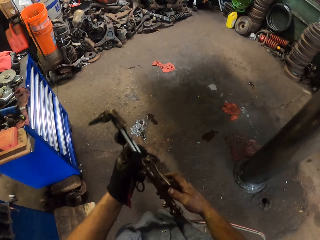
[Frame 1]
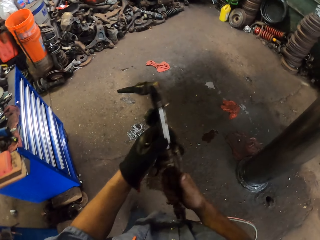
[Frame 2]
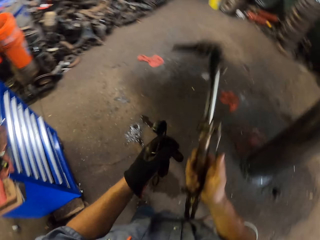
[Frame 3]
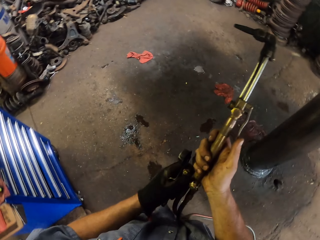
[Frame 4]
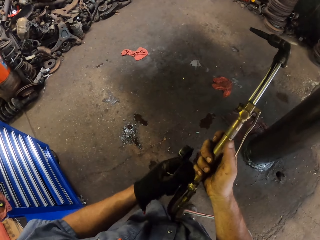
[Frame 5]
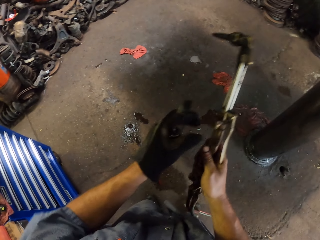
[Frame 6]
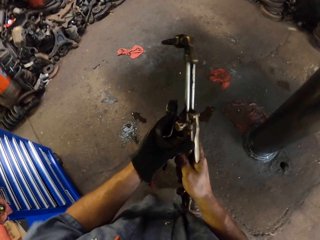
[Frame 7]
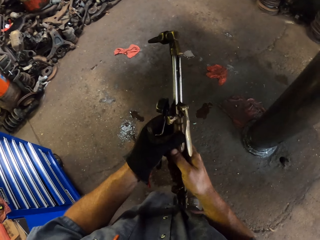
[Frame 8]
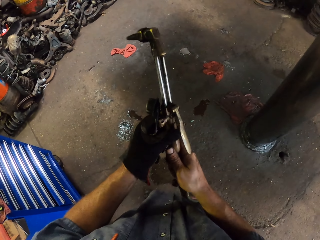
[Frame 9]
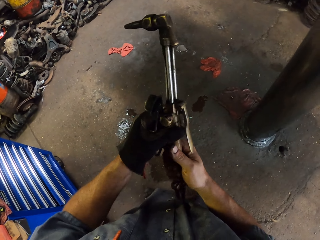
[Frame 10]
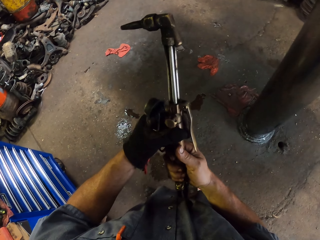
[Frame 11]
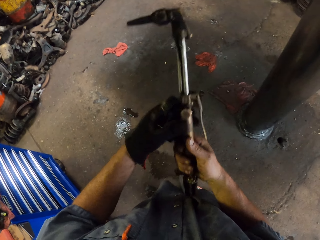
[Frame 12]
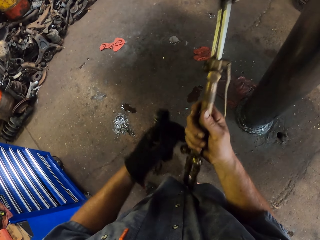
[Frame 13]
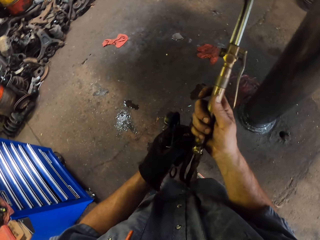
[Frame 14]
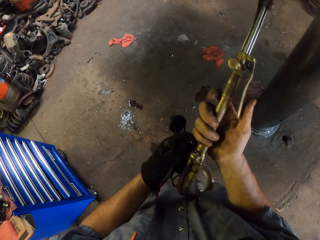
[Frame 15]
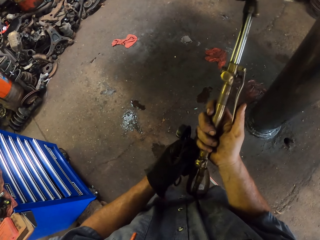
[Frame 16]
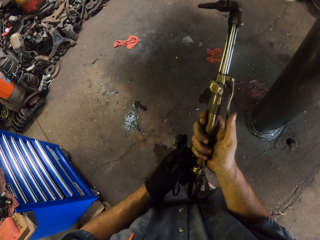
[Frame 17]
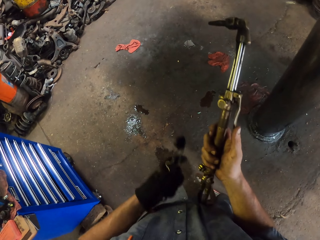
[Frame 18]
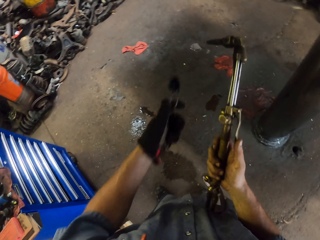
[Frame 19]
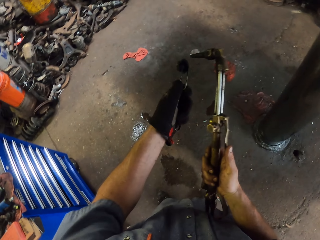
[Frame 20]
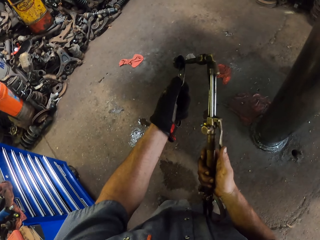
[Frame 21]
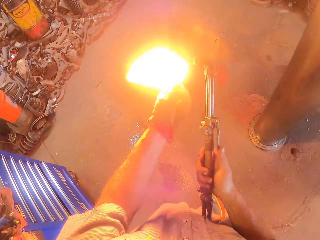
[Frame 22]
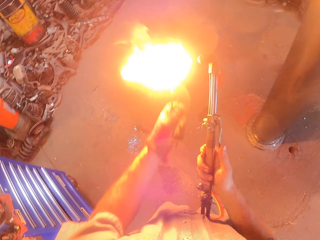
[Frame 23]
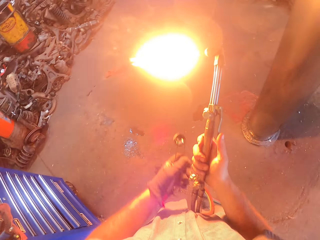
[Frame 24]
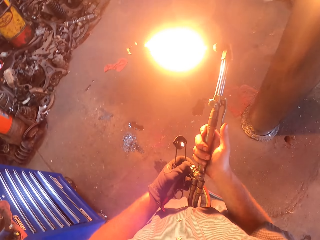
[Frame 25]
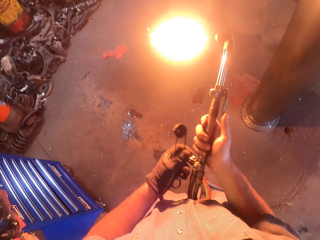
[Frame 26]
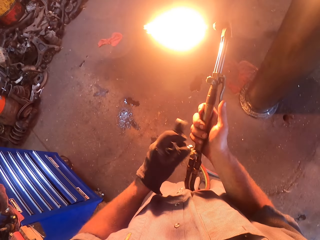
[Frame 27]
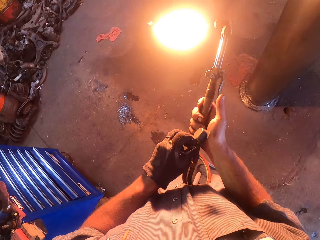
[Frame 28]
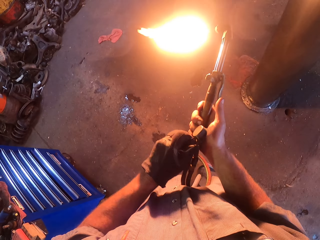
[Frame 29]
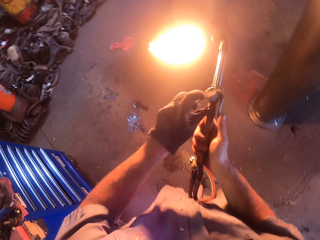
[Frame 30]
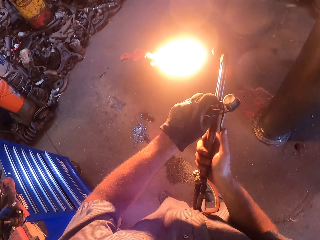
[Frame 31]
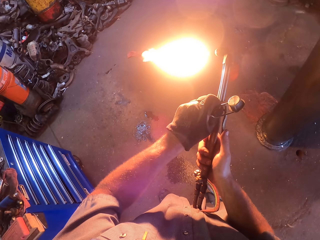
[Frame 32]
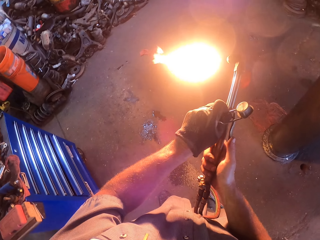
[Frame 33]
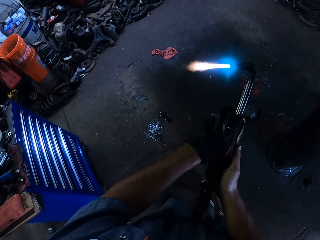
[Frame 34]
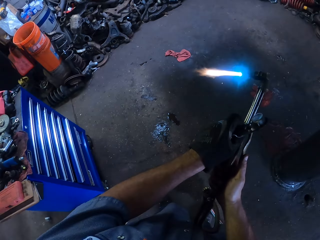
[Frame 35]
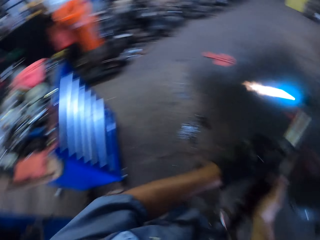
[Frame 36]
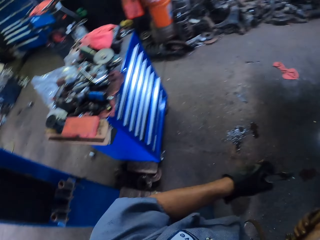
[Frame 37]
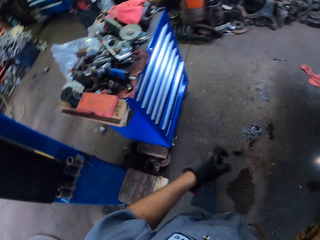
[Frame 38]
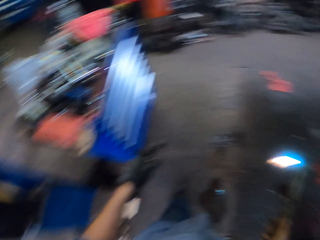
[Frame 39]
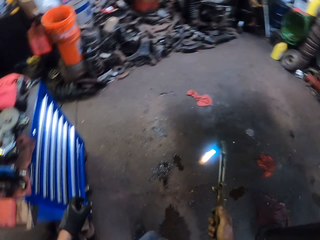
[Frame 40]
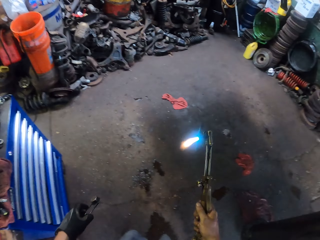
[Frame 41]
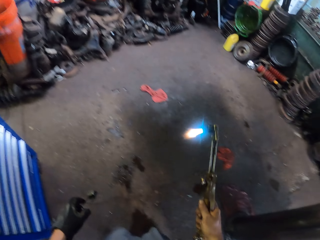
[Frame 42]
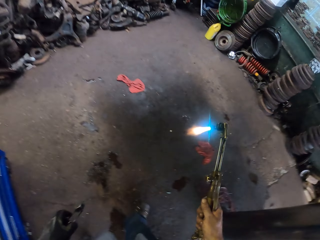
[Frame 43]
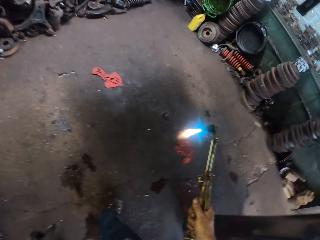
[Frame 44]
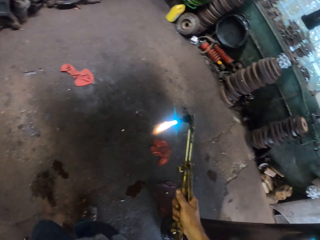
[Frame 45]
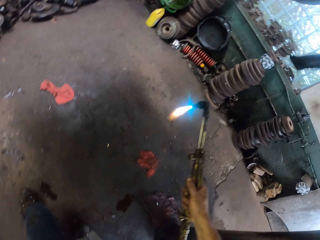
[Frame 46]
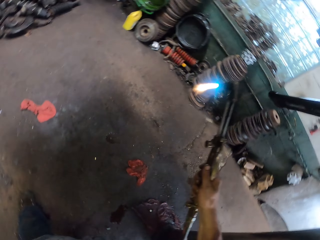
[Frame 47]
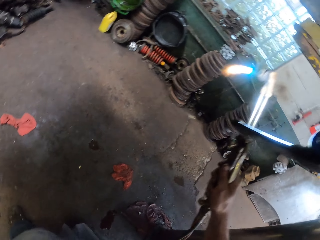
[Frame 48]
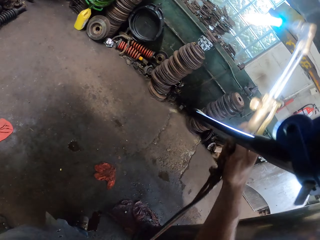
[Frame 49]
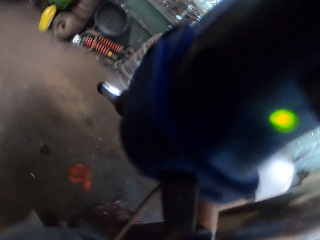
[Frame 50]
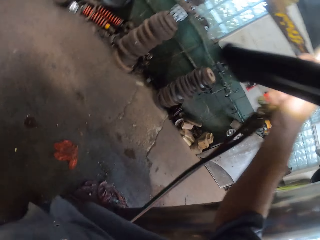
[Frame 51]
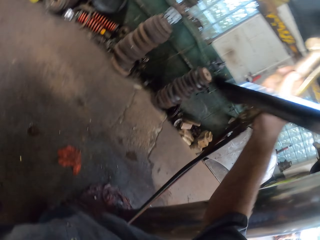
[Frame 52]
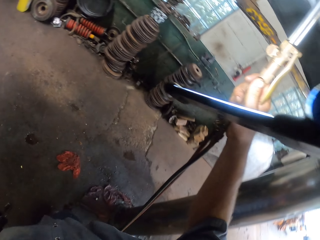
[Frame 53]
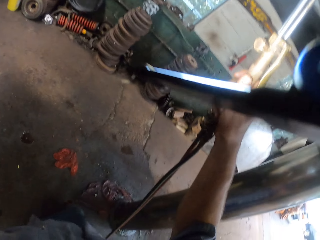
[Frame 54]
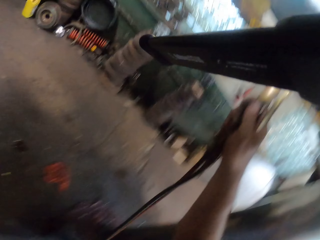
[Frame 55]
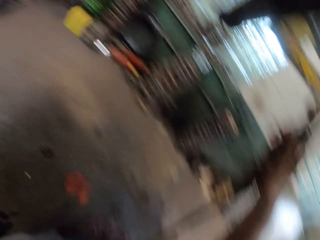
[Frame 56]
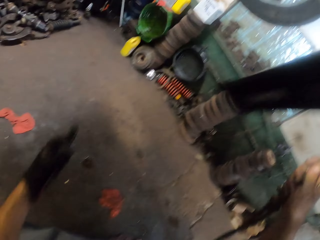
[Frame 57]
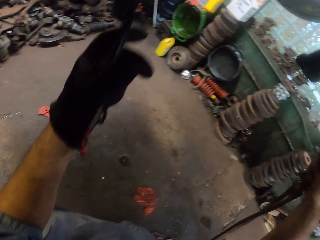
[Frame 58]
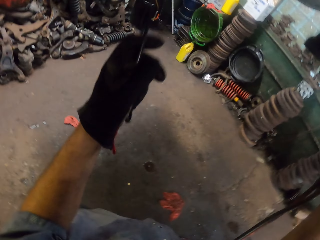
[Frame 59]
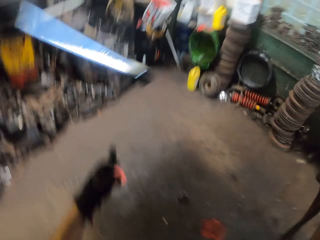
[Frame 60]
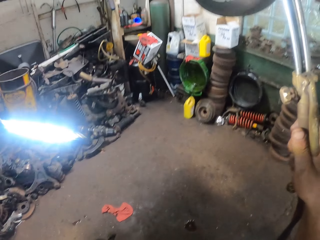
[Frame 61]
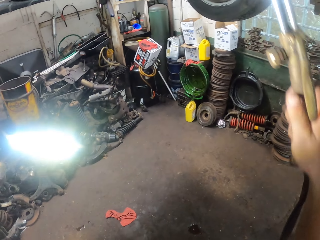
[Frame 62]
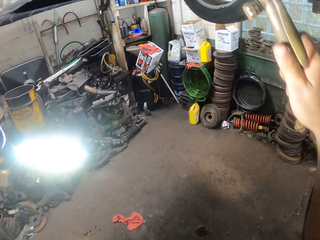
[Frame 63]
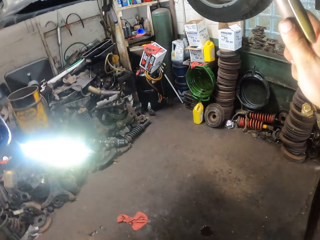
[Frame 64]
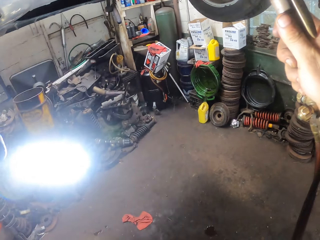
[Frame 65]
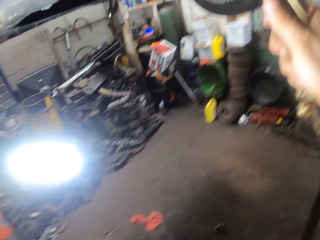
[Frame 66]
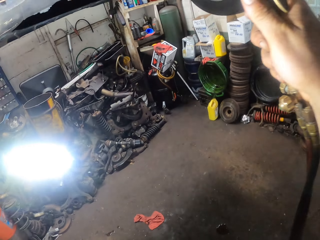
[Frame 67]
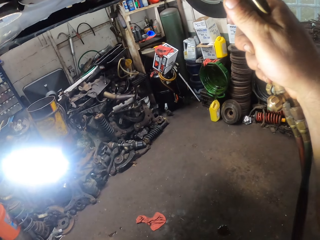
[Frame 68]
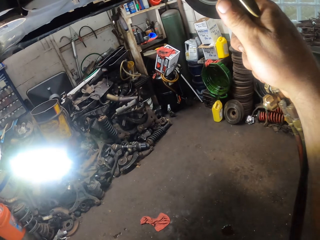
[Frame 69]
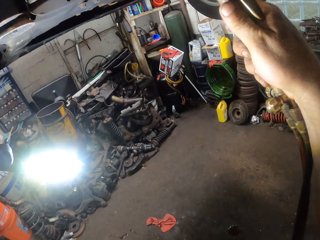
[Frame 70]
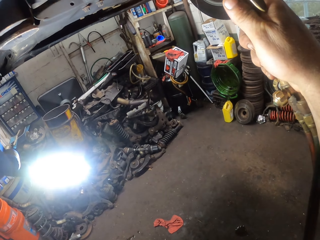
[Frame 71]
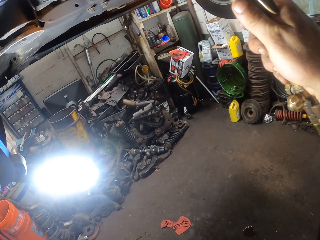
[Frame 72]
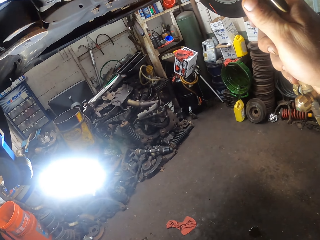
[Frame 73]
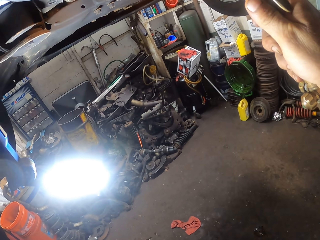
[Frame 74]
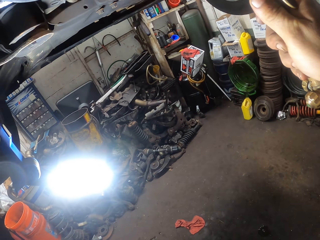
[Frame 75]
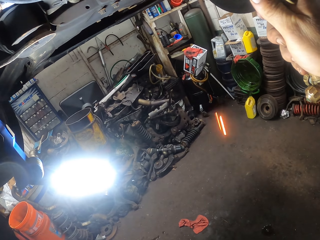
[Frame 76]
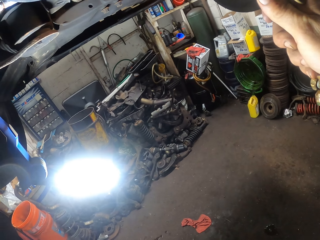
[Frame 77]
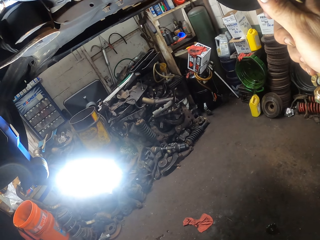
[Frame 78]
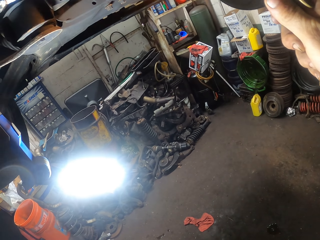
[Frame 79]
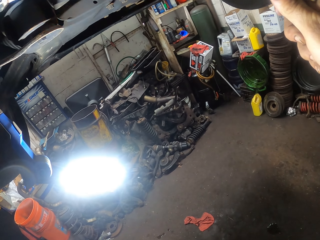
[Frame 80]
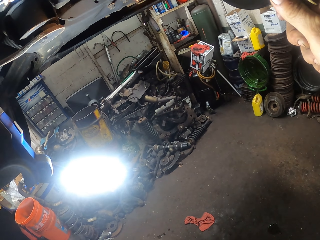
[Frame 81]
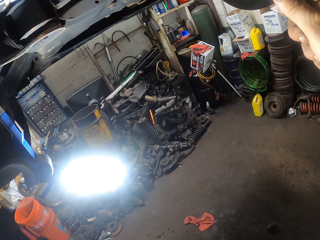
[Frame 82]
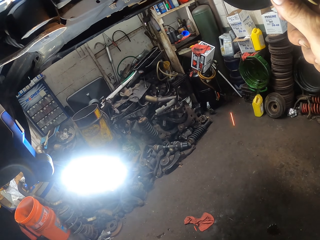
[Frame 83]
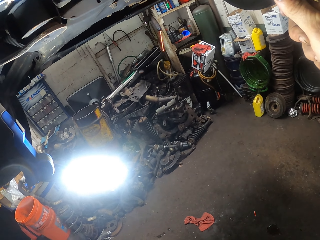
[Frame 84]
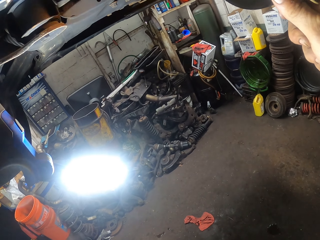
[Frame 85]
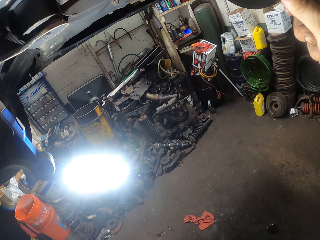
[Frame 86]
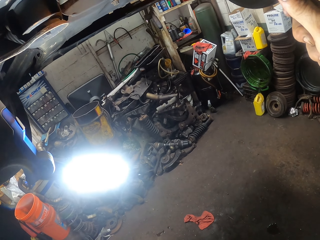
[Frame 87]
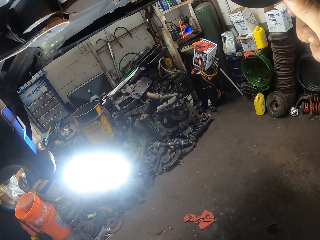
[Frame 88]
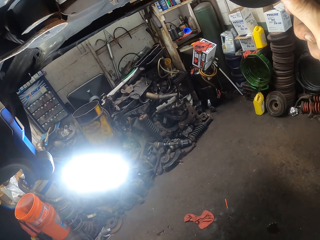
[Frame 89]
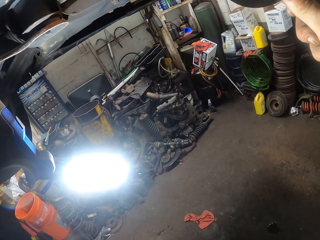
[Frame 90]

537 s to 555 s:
The camera wearer holds the welding torch with both hands. He pulls his hand off the welding torch. He adjusts the welding torch. He holds the welding torch with both hands. He pulls his hand off the welding torch. He lights the welding torch using a flint striker or lighter. He holds the welding torch button. He adjusts the welding torch. He switches the welding torch light with a button. He swings the right hand. He pulls his hand off the welding torch. He directs the welding torch under the vehicle. He welds the engine with the welding torch. He swings the left hand. He heats something using the welding torch.

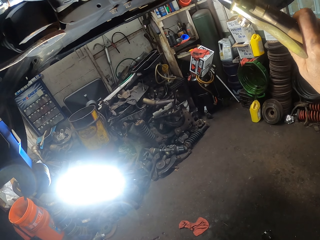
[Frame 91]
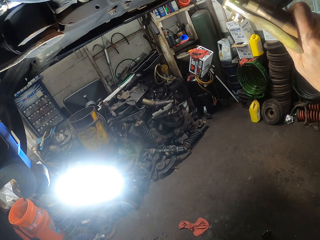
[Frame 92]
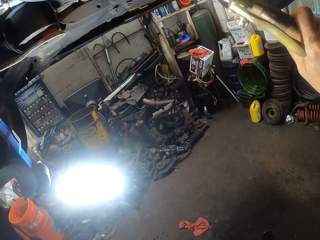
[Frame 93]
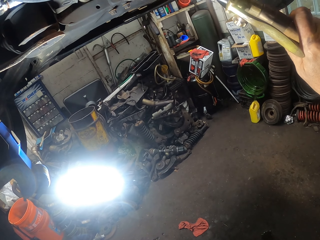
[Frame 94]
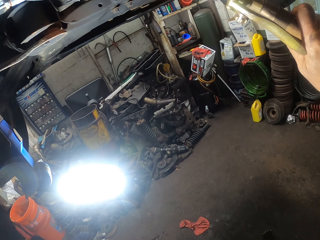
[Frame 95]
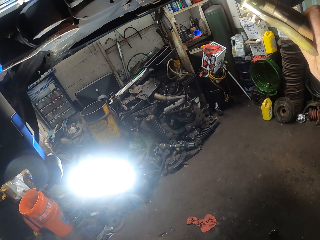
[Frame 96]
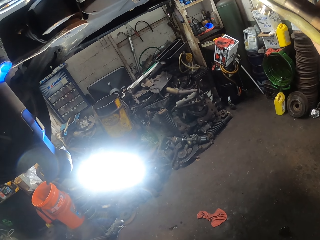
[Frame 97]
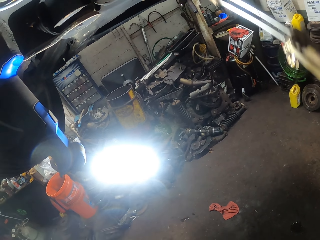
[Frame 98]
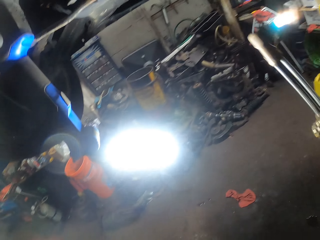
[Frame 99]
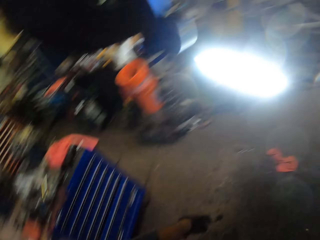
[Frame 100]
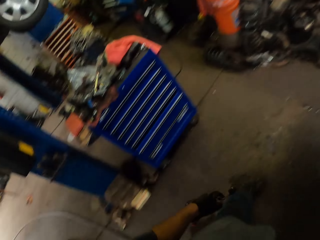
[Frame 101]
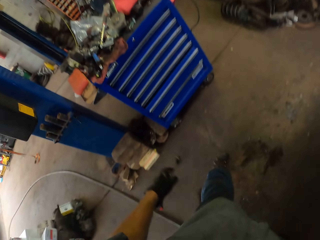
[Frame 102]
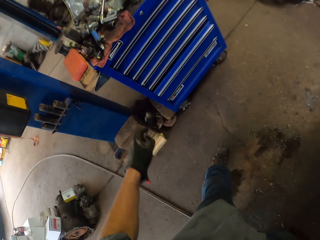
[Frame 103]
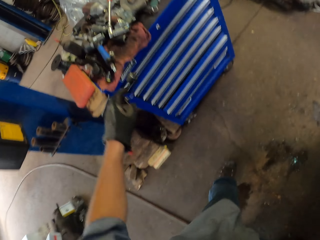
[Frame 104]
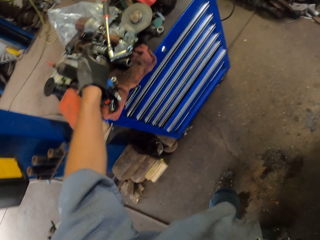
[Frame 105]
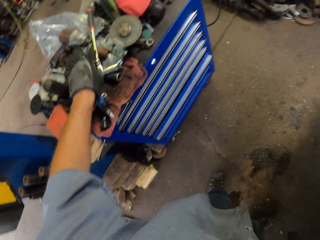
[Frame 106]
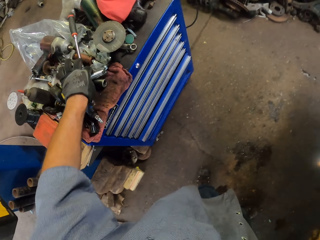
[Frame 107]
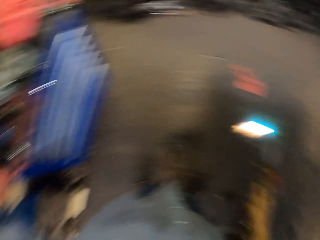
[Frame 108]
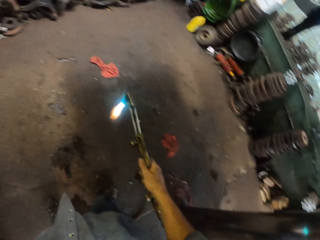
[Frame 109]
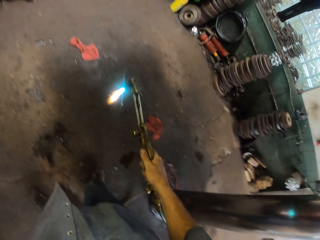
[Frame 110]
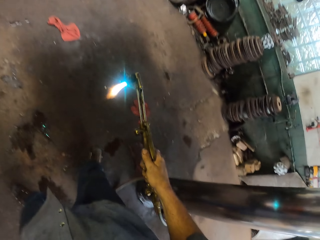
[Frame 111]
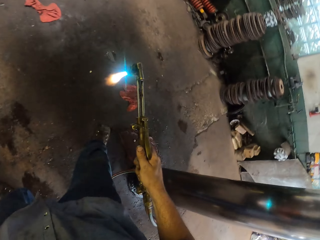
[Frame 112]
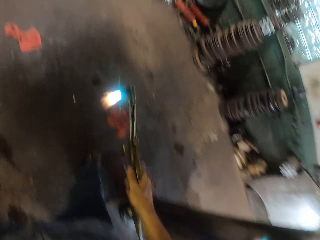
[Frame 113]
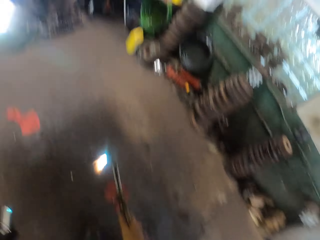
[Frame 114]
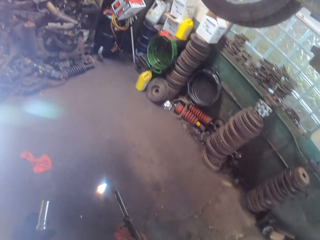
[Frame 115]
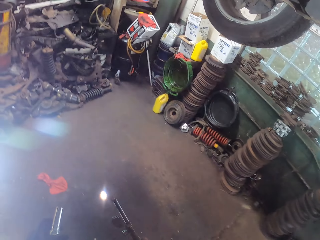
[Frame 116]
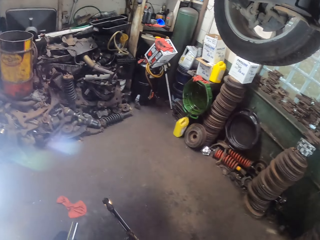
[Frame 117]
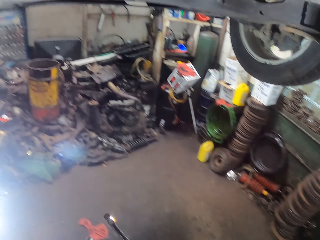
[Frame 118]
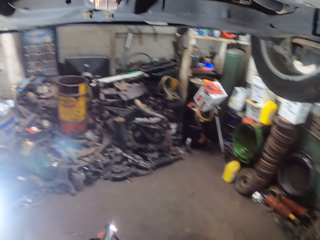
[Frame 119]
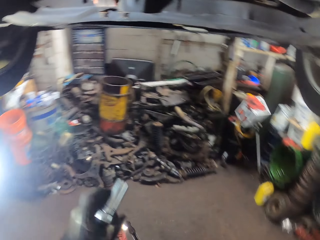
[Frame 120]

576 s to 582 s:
The camera wearer swings the right hand. They pull the welding torch off the engine. They step toward the tools drawer. They swing the left hand. They put the lighter or flint striker on the drawer. They pick up a ratchet wrench with the left hand. They walk away from the tools drawer.
